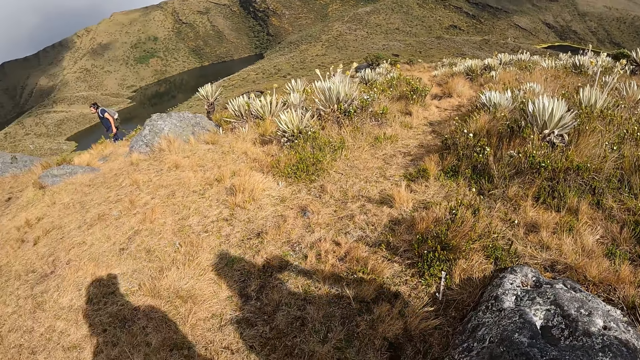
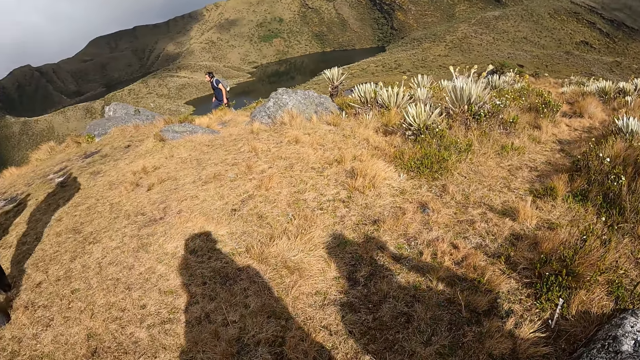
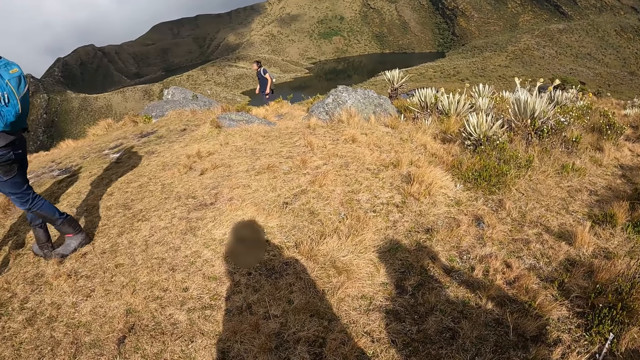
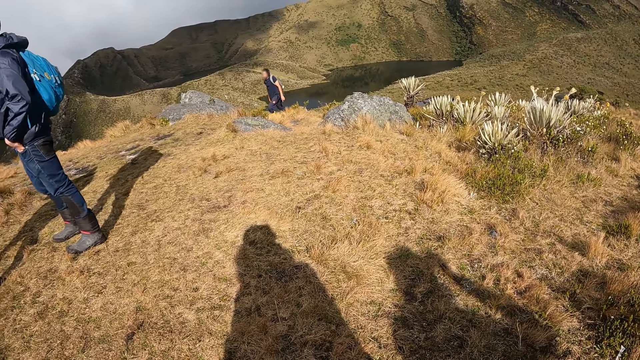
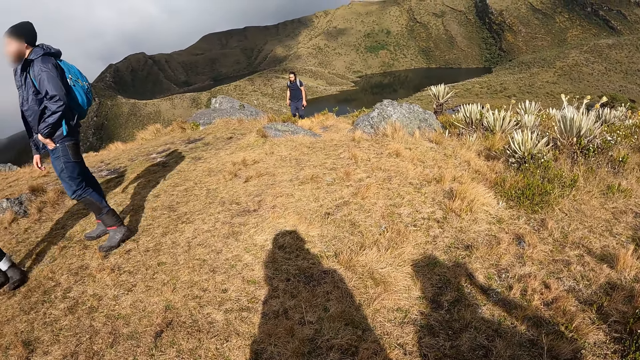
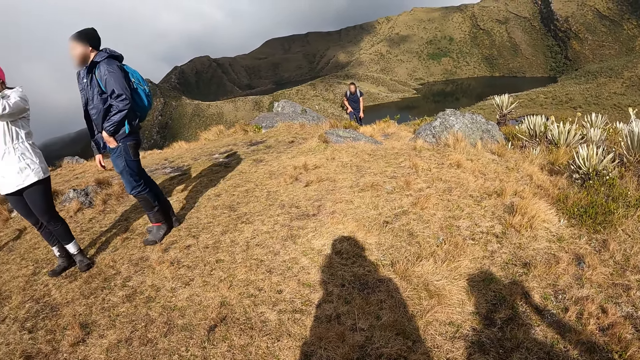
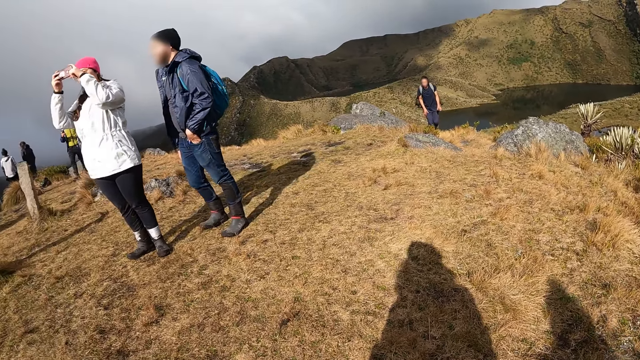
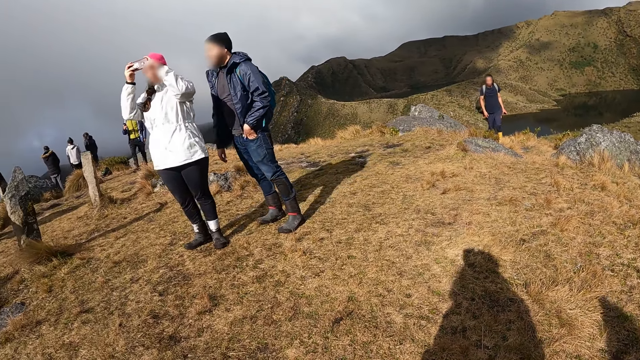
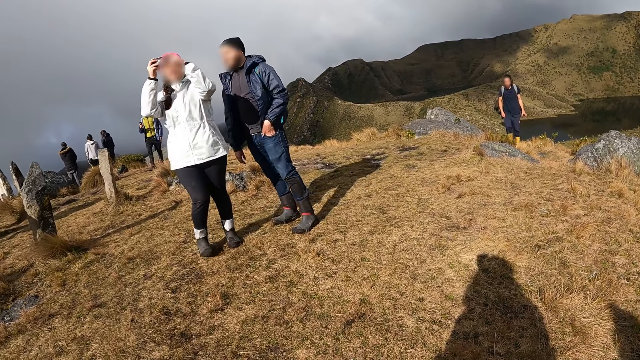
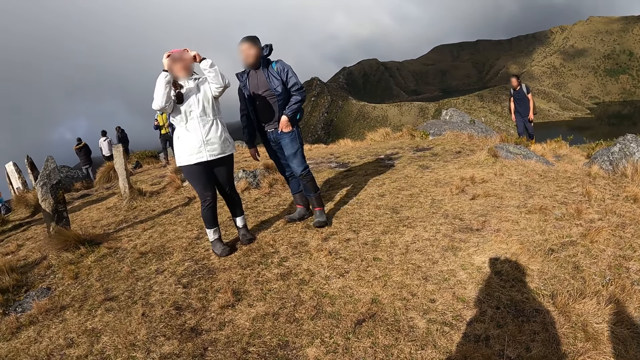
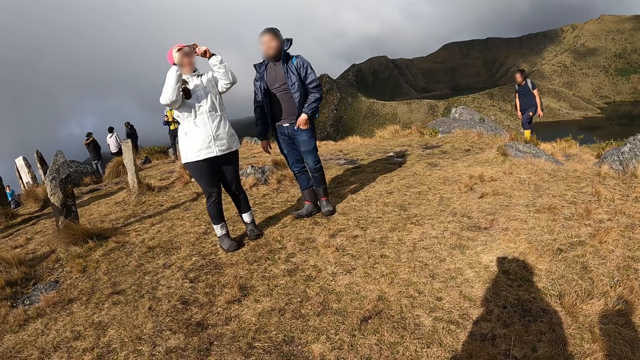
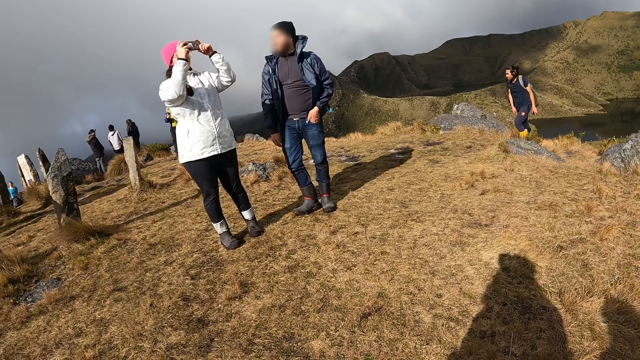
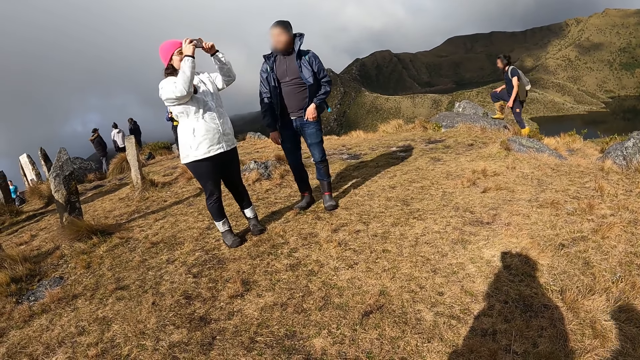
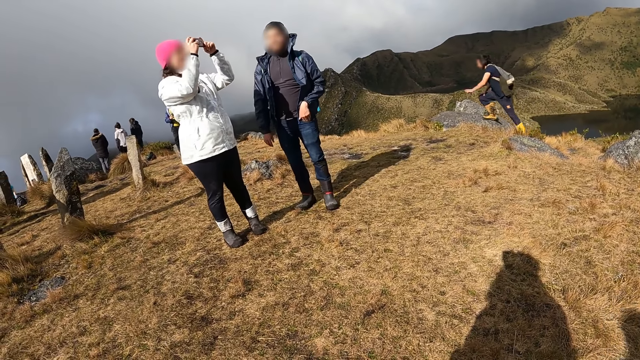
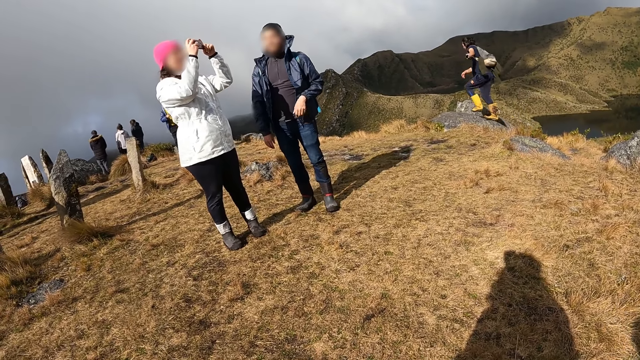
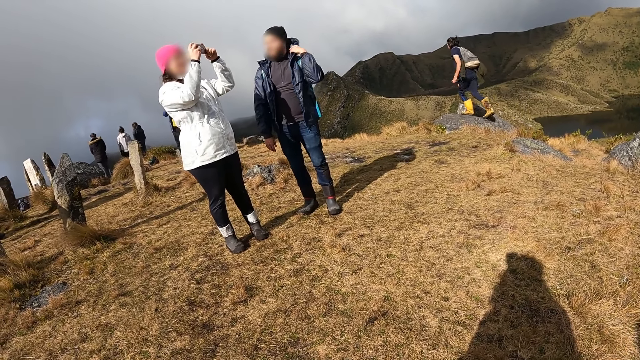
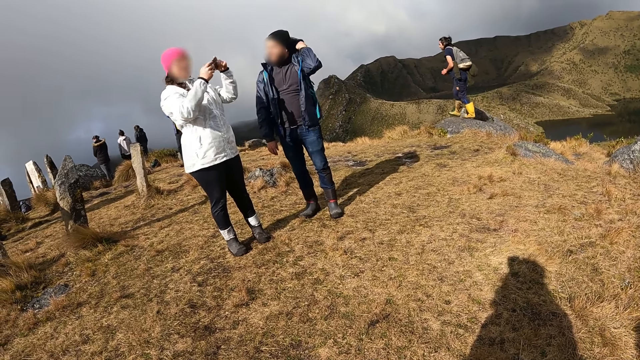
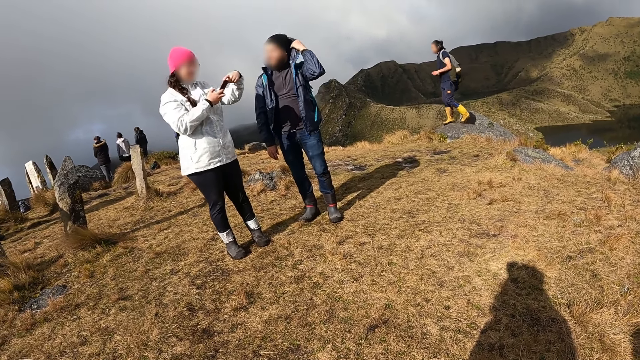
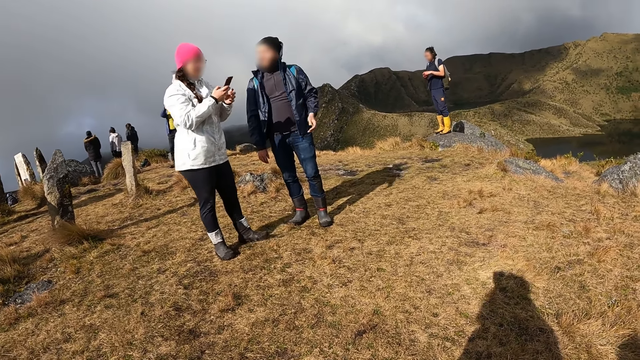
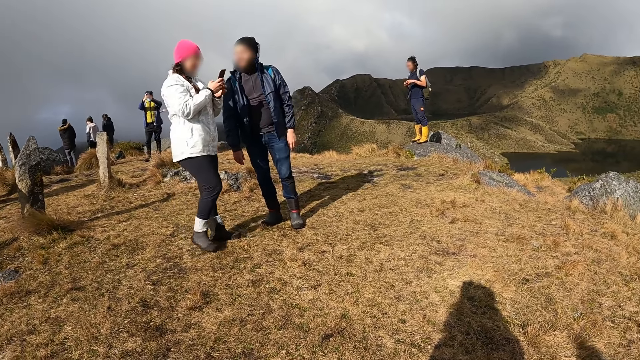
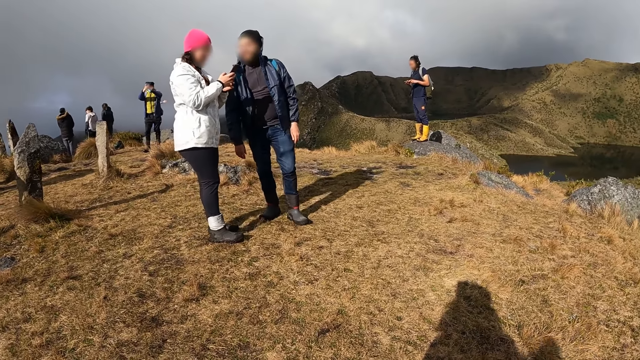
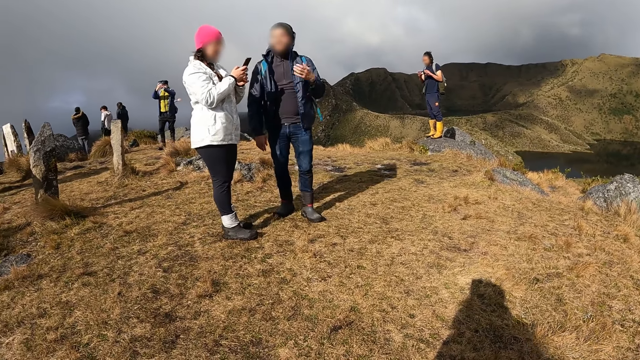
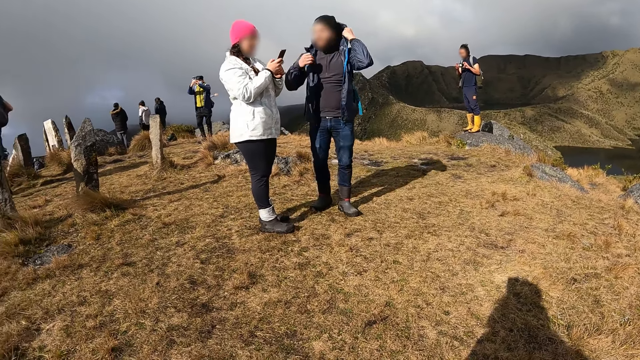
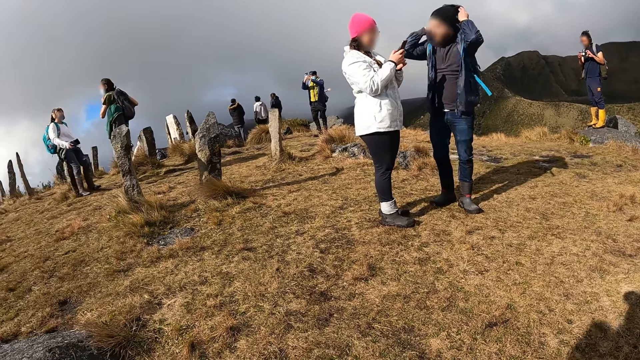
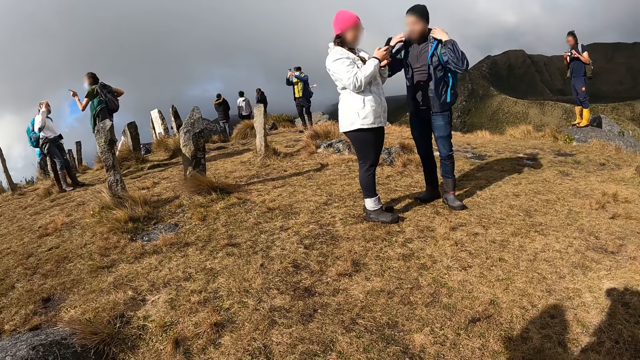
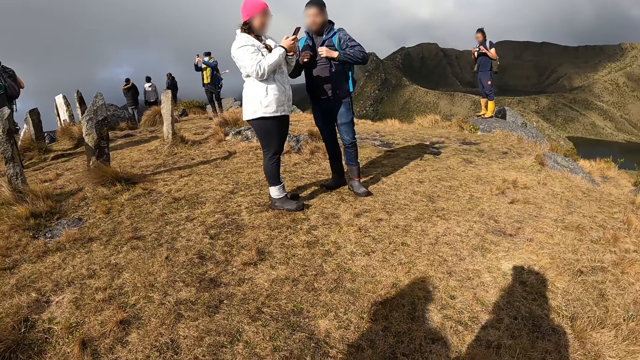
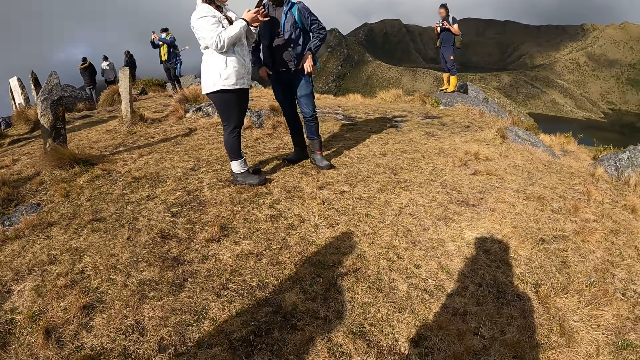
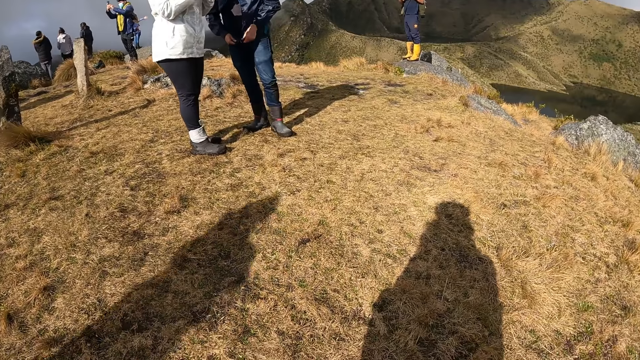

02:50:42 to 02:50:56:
The woman turns around with the phone in both hands. A man adjusts a hoodie on his body with his left hand. The man adjusts the hoodie with both hands.

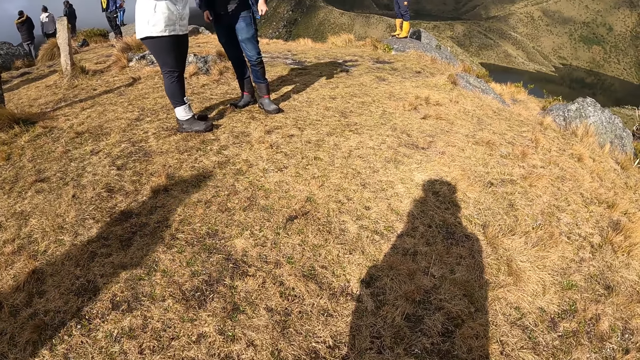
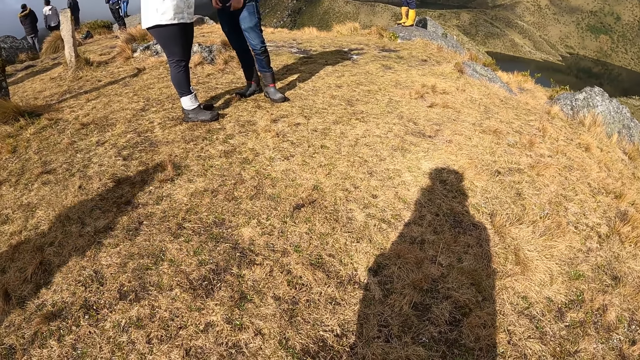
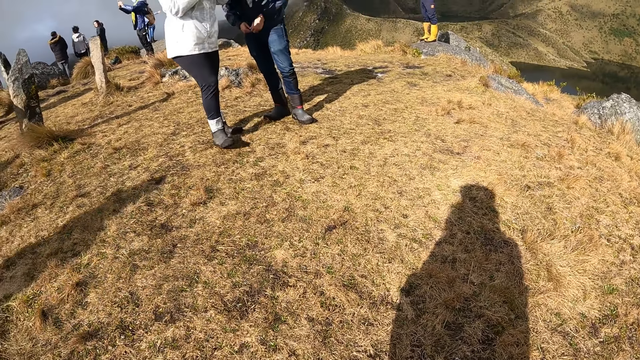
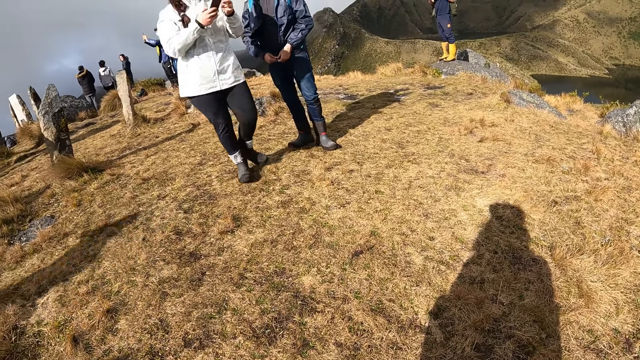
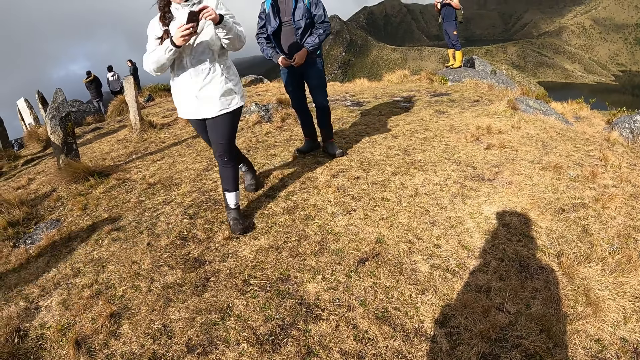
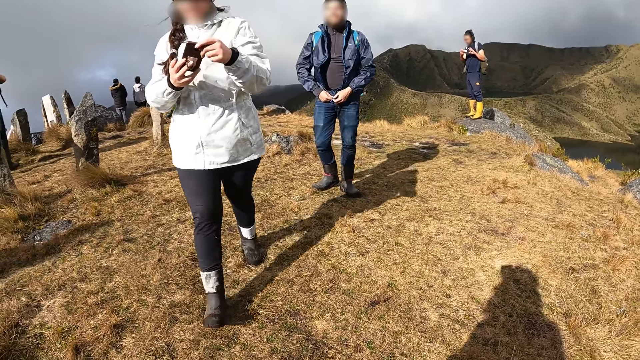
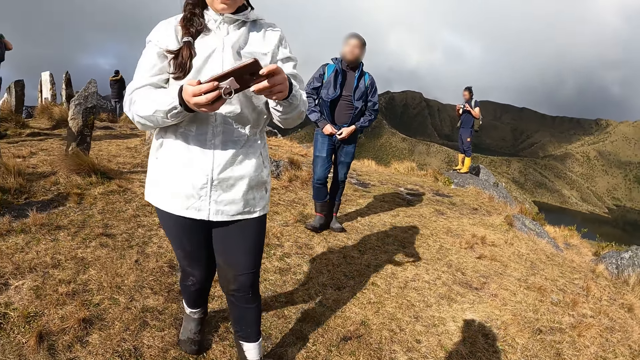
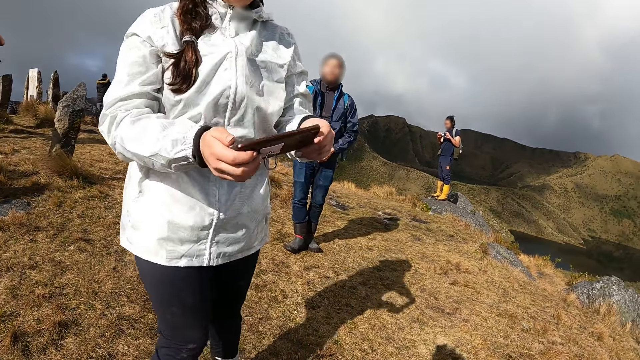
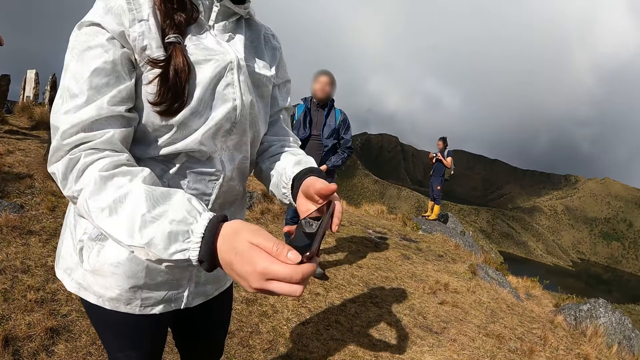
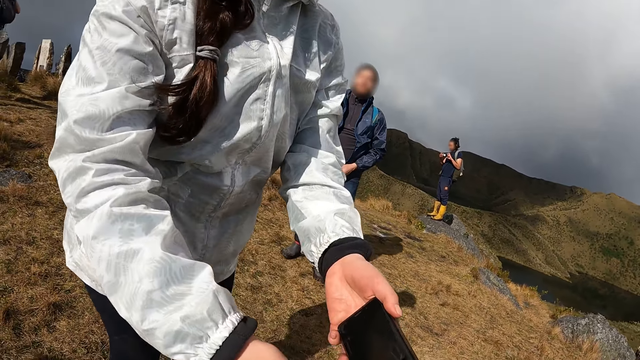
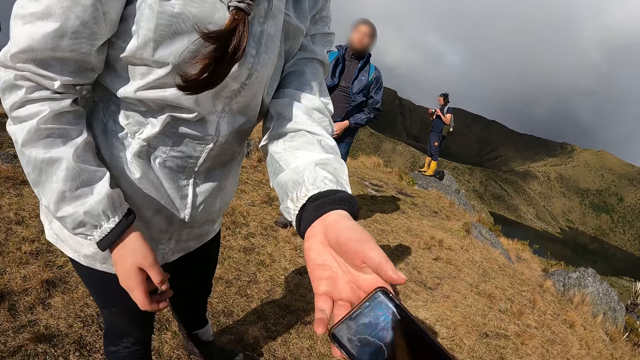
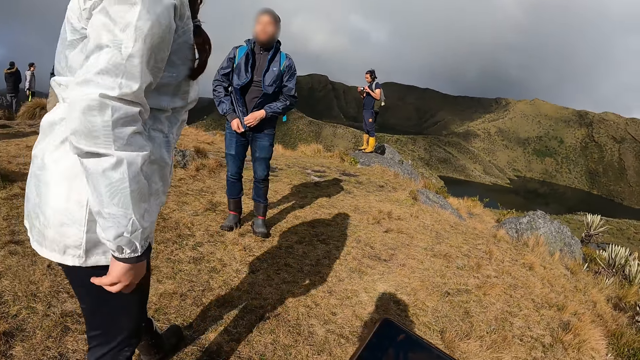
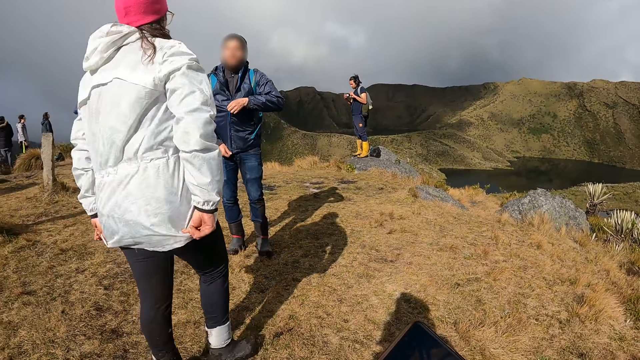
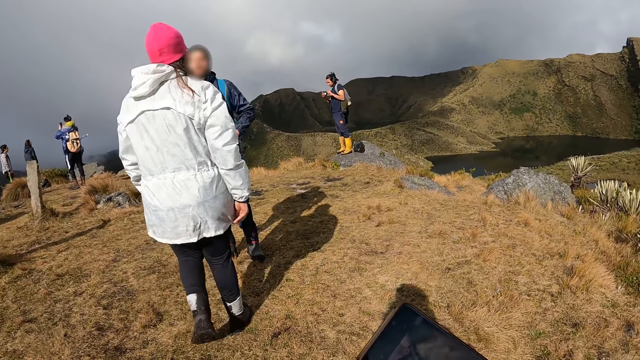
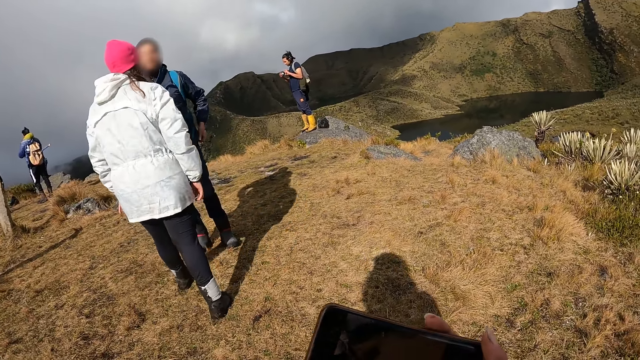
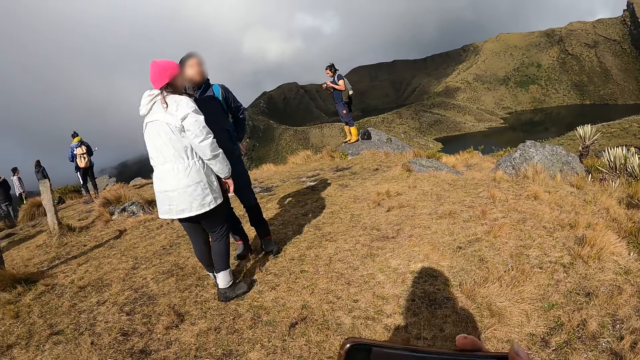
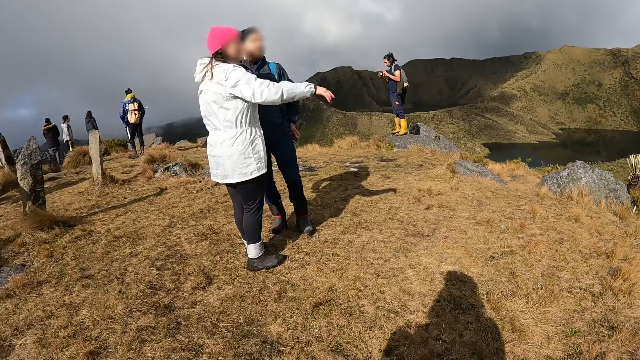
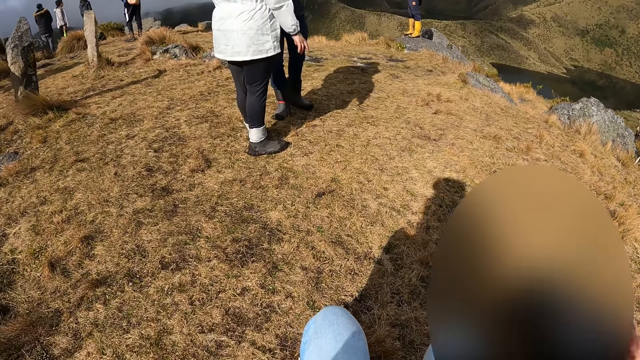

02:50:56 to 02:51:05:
A woman approaches the camera wearer. The woman passes the phone or cellphone to the camera wearer with her left hand. A man zips a cardigan with his left hand. The camera wearer adjusts the cellphone. The woman gesticulates with her right hand.
